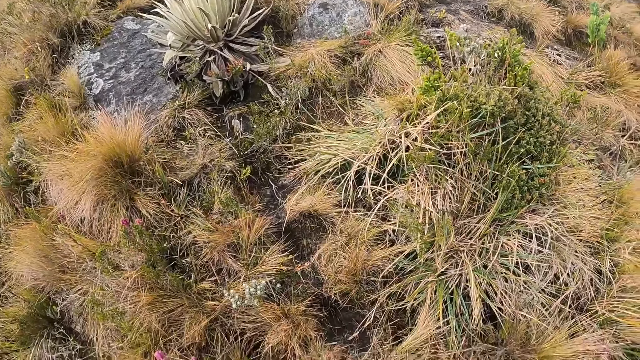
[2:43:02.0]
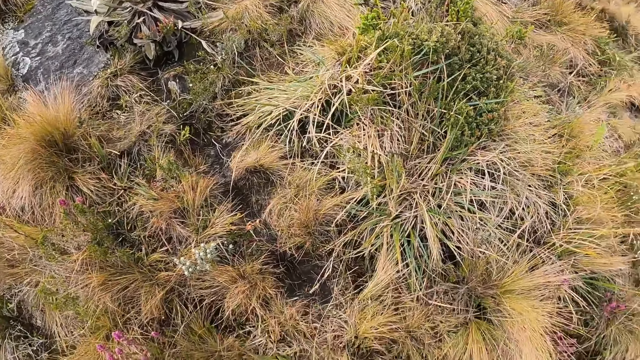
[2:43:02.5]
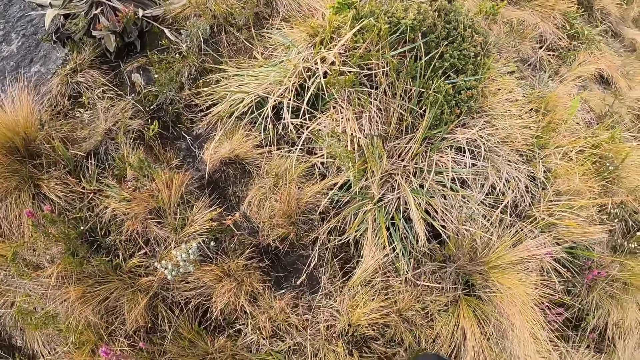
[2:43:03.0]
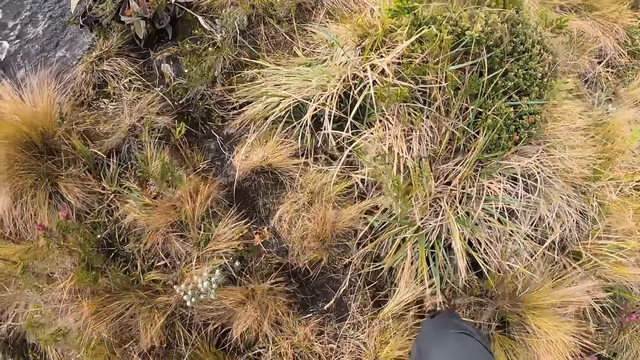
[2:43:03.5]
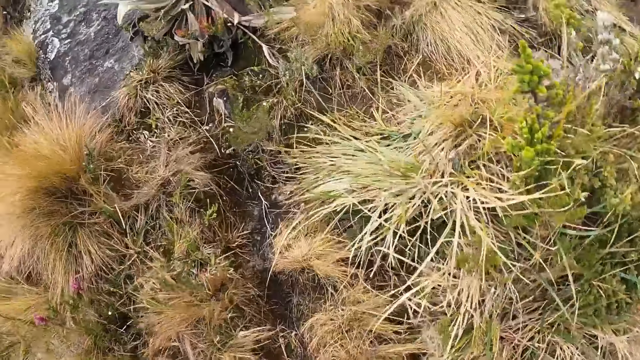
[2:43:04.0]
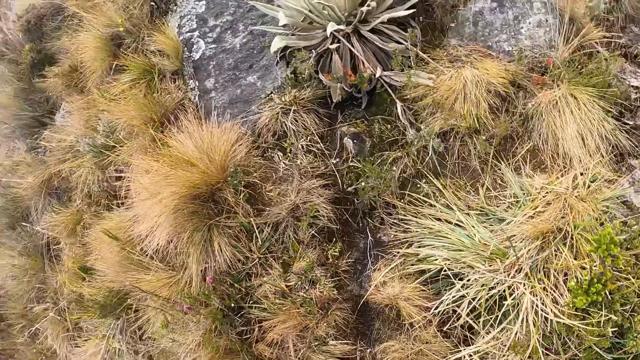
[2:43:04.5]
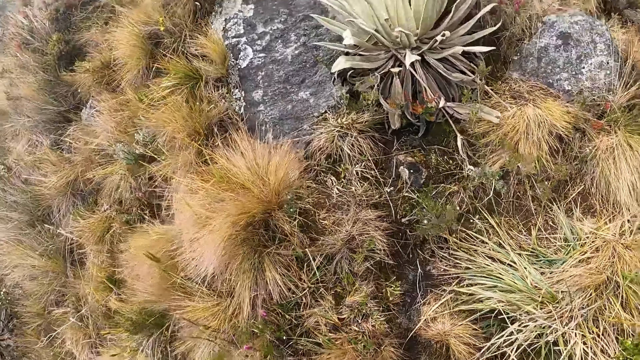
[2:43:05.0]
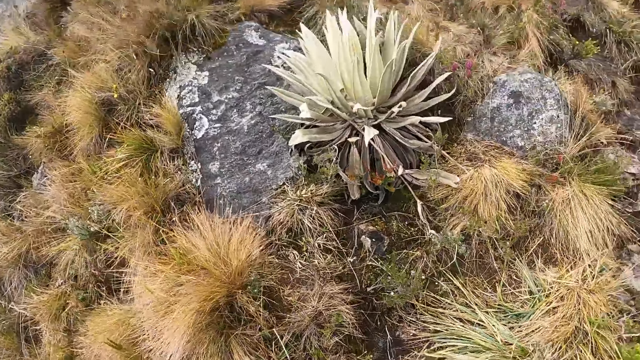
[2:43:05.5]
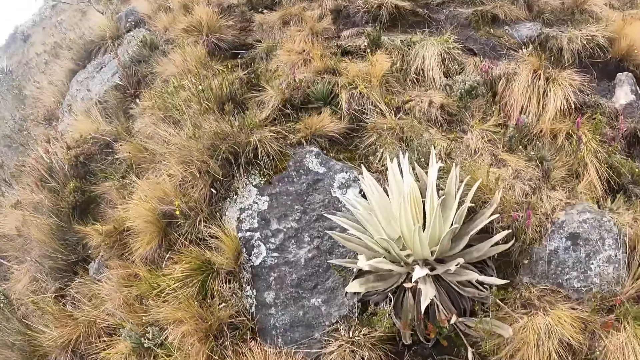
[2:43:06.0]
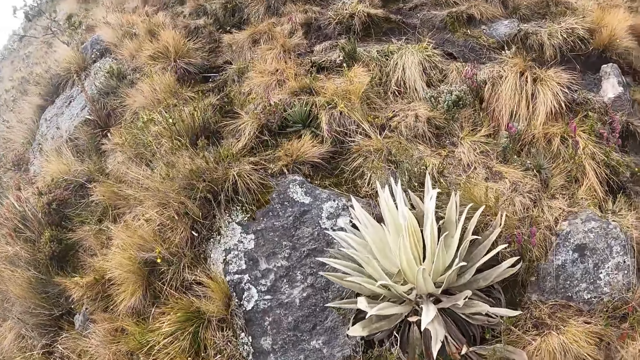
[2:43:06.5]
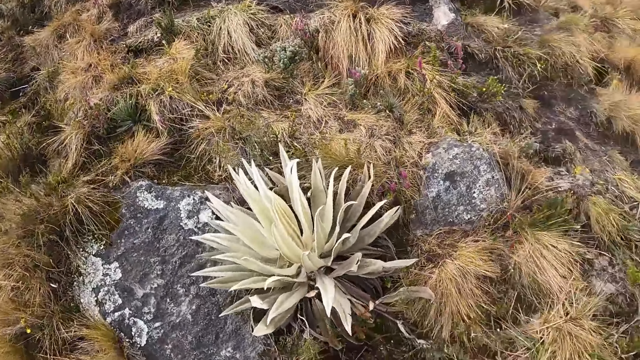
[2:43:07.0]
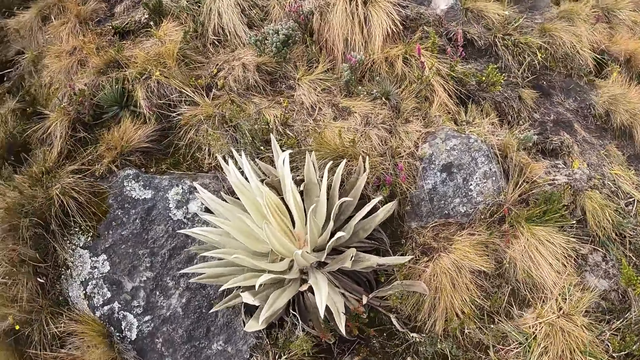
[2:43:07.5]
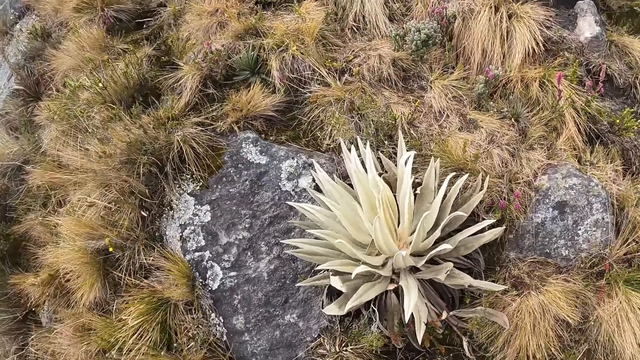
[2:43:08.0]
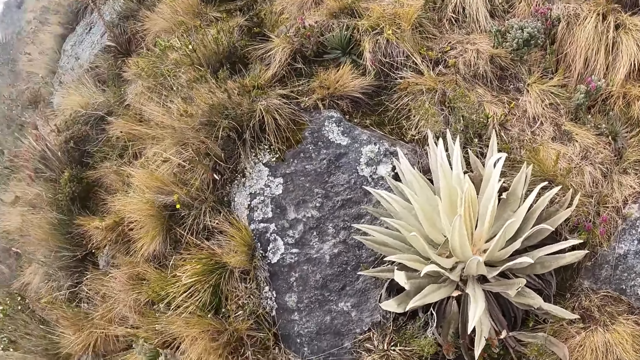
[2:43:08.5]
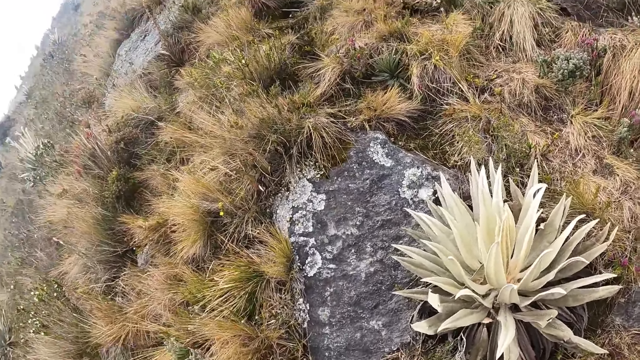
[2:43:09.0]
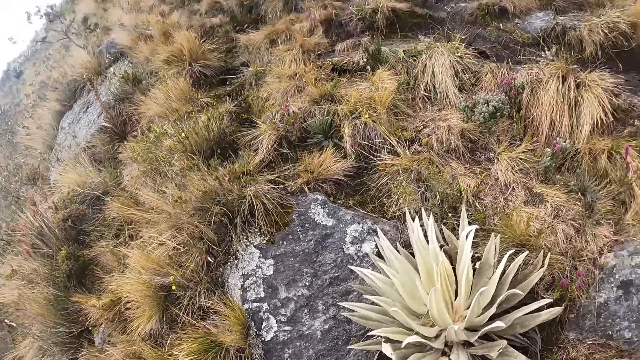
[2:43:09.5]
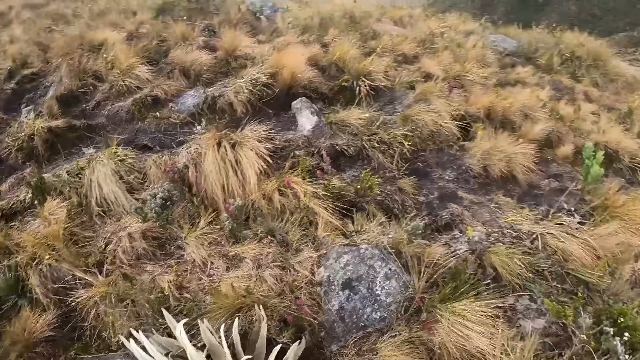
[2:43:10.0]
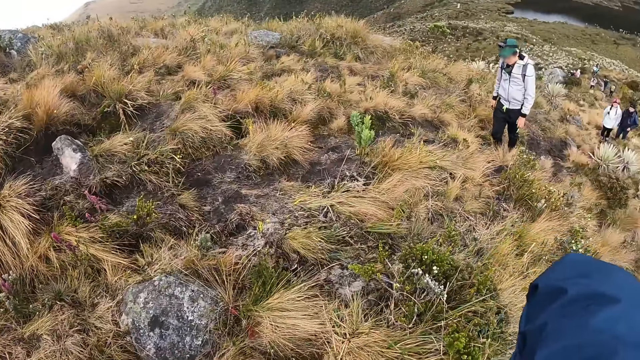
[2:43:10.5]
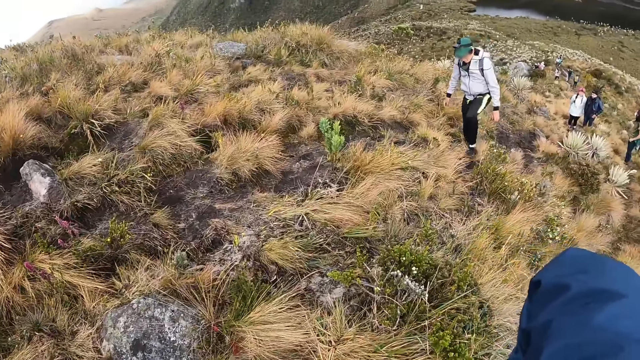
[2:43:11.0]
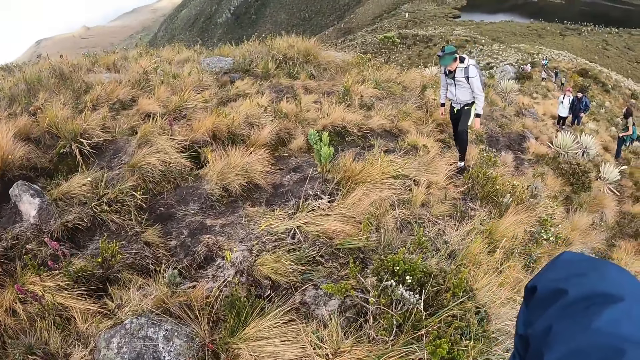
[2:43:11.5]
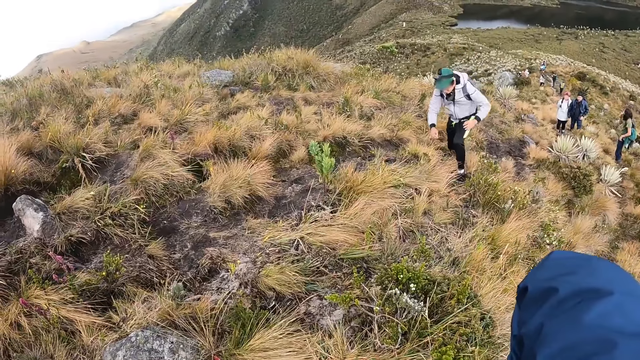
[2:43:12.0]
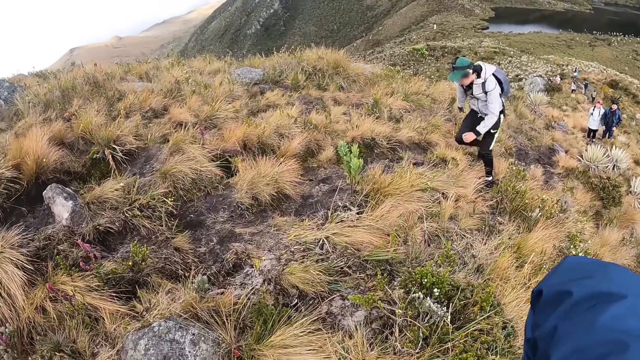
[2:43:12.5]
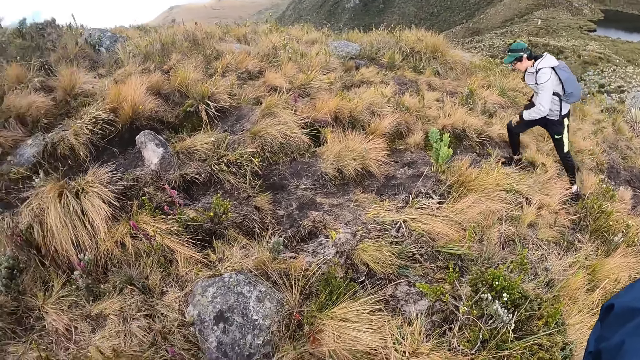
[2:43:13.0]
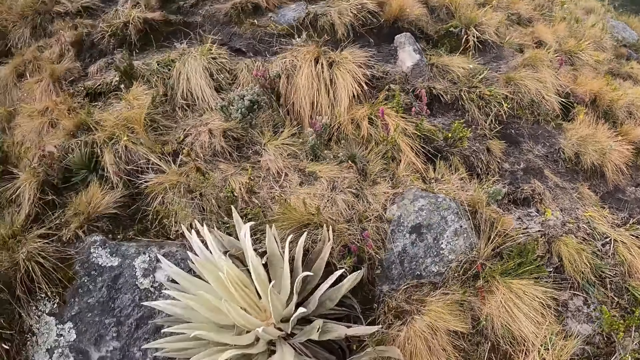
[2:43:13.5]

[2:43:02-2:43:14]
The camera wearer walks up the hill. They look around. A man walks up the hill.

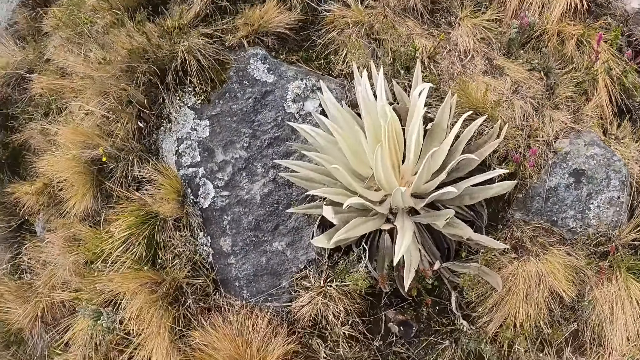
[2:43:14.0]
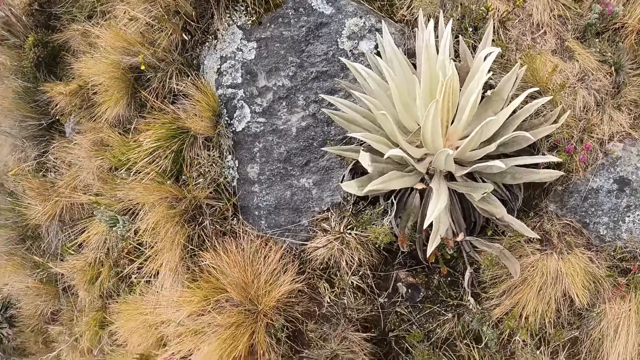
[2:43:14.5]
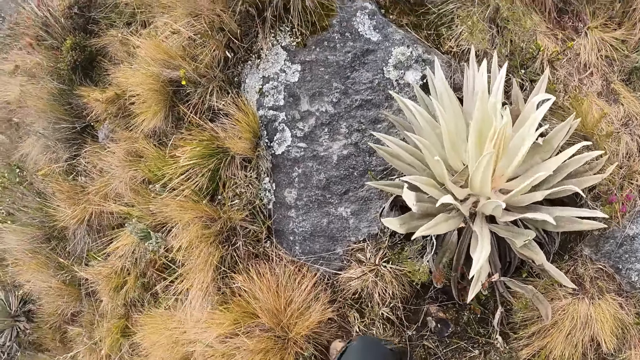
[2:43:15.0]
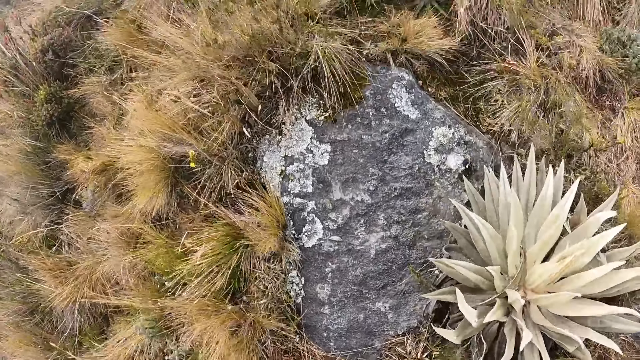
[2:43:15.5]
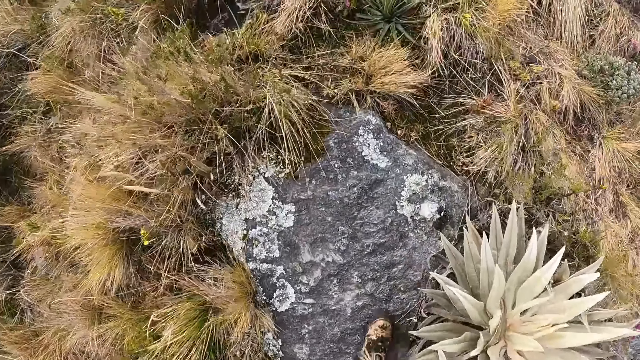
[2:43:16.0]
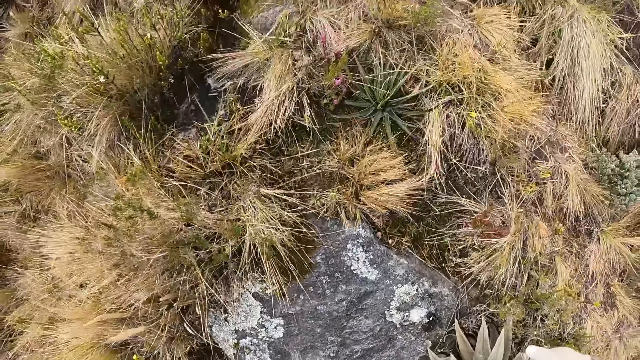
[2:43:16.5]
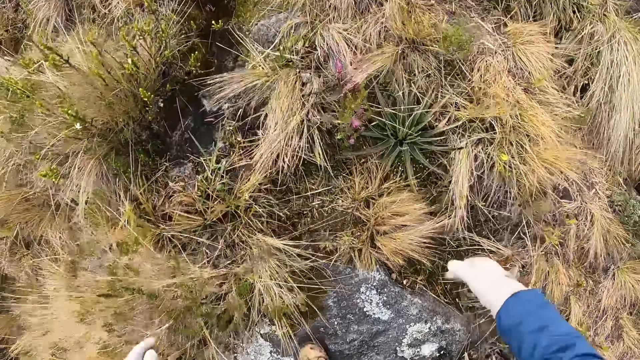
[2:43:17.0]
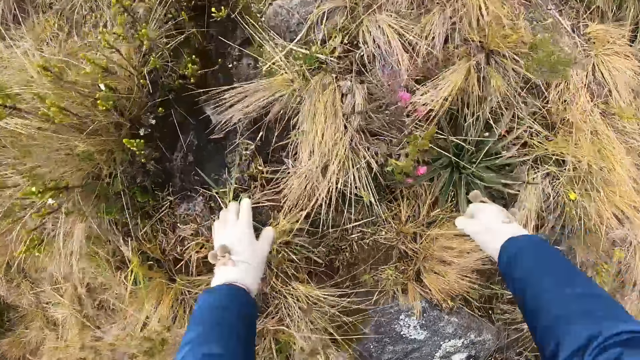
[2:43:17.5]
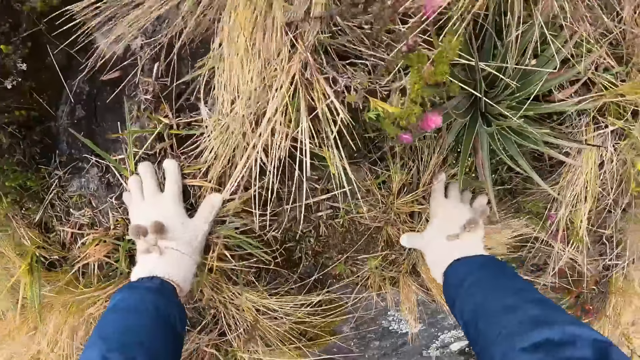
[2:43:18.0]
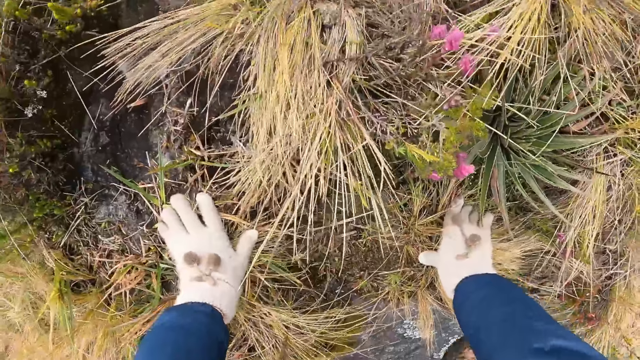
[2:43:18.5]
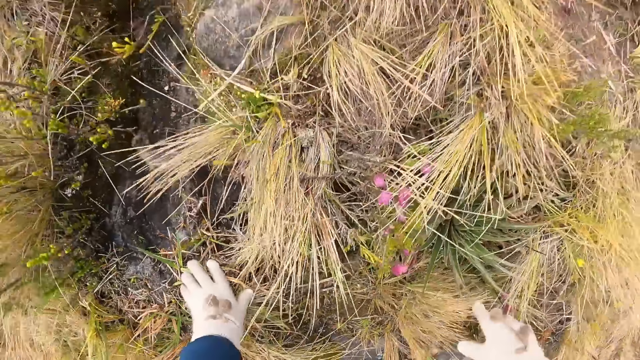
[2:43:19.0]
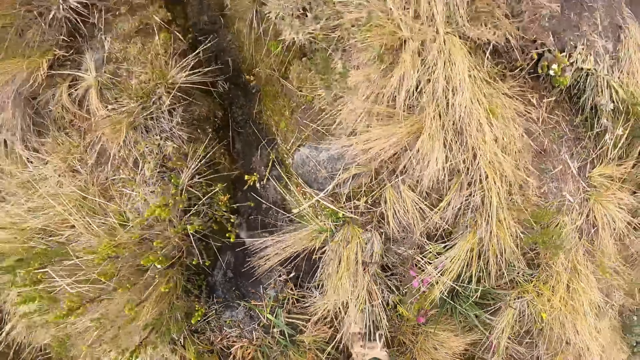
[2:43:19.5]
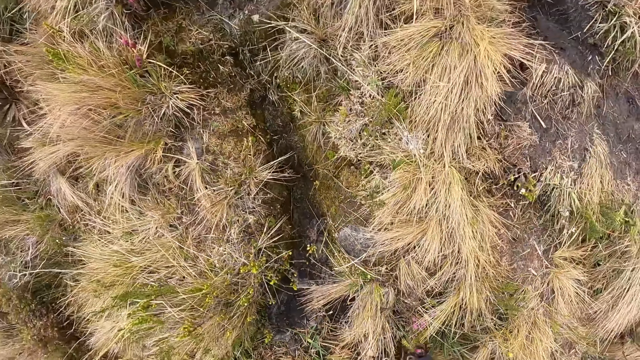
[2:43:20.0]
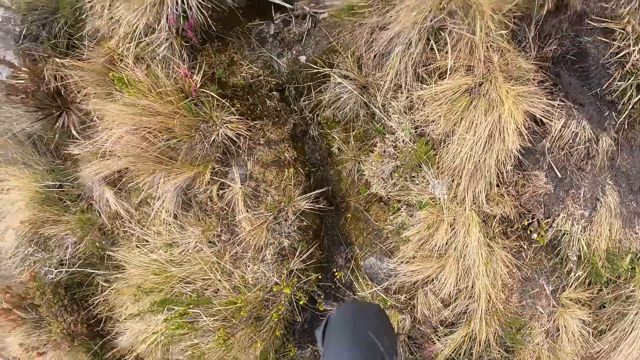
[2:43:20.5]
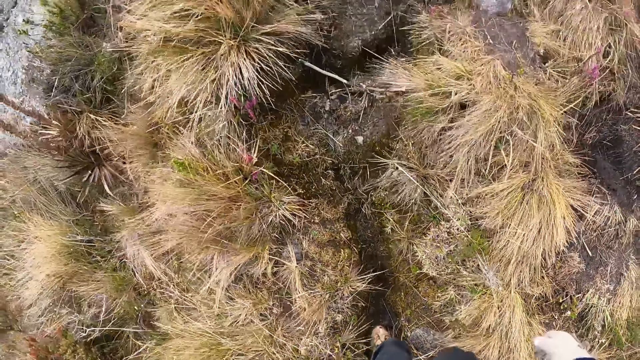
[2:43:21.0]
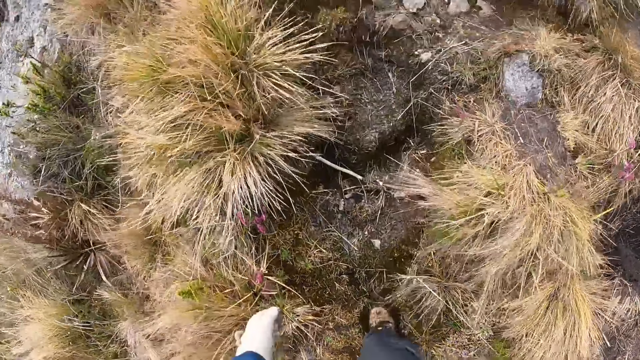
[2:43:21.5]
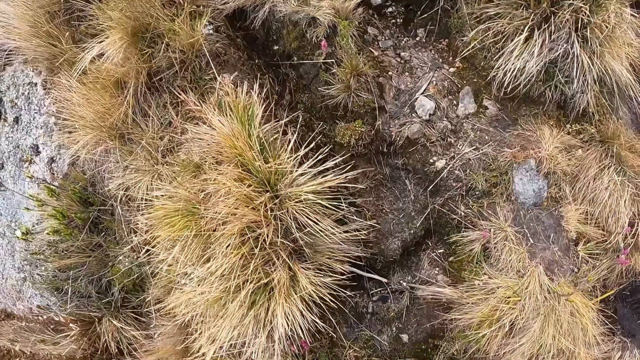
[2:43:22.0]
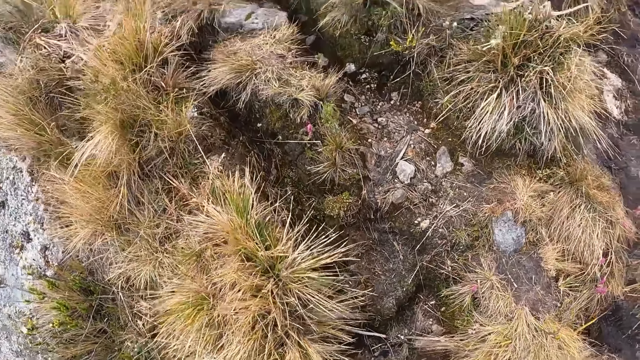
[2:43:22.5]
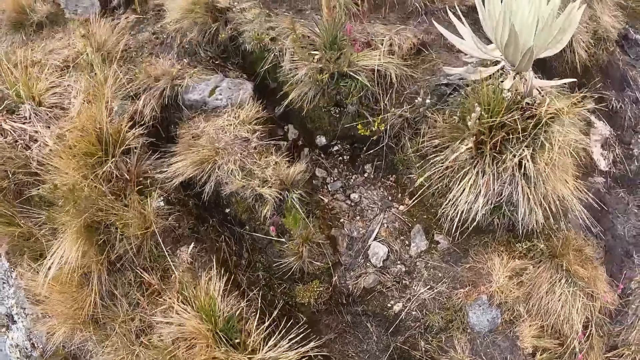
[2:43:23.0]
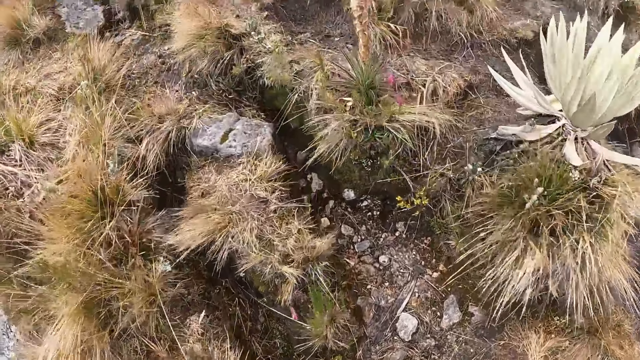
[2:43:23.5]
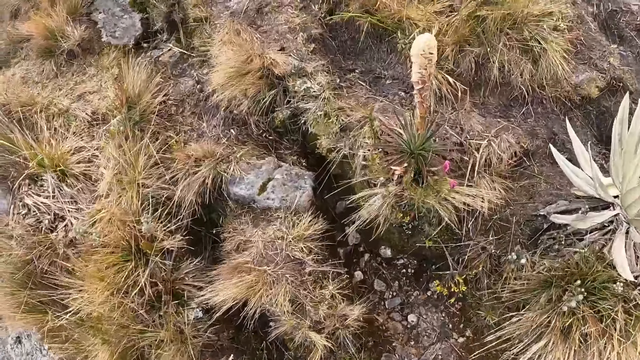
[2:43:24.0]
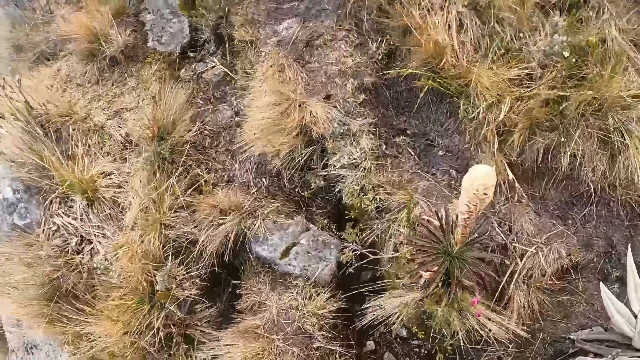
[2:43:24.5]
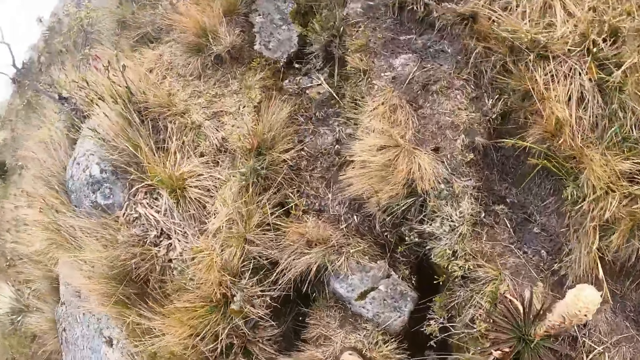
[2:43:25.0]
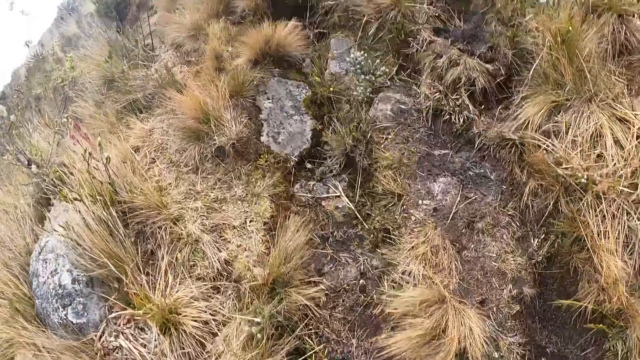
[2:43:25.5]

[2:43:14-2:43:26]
The camera wearer walks up the hill. They touch the ground with both hands. They hold a rock with hands. They walk around.
